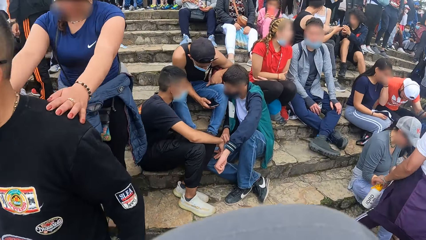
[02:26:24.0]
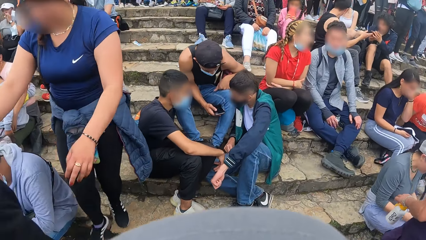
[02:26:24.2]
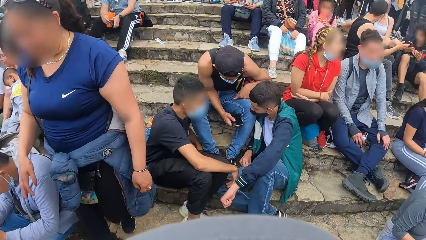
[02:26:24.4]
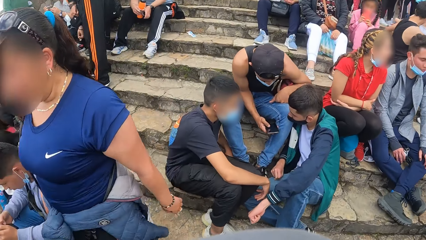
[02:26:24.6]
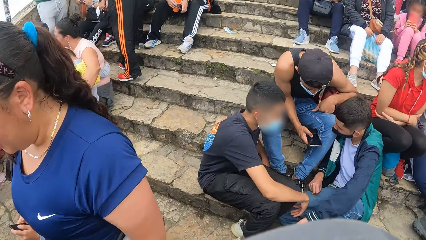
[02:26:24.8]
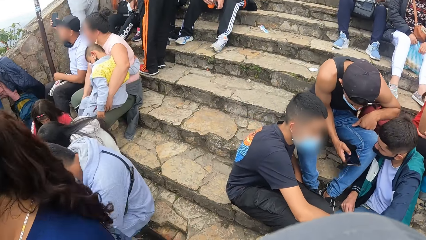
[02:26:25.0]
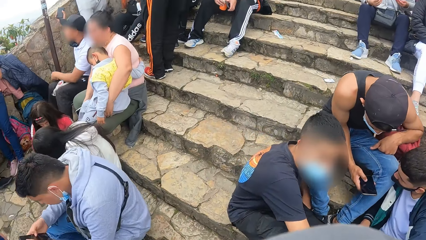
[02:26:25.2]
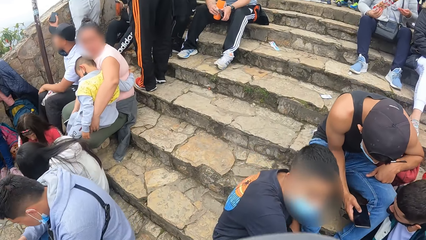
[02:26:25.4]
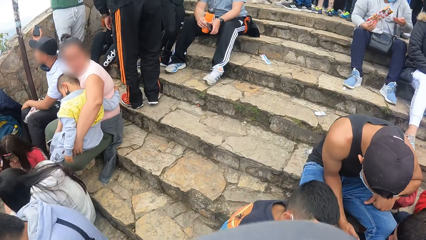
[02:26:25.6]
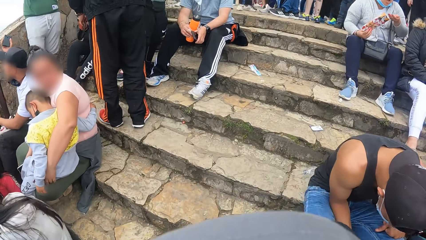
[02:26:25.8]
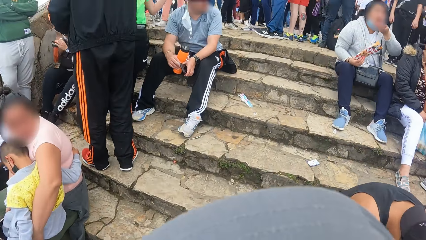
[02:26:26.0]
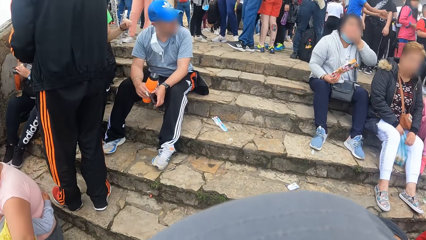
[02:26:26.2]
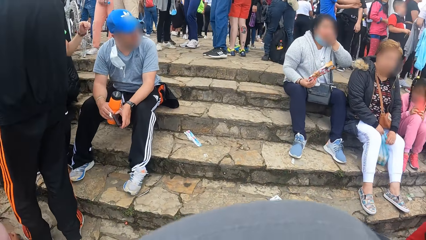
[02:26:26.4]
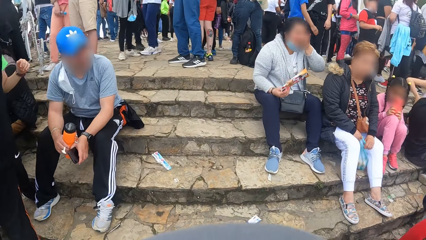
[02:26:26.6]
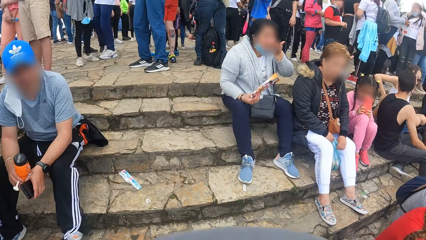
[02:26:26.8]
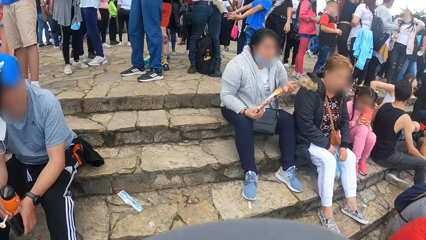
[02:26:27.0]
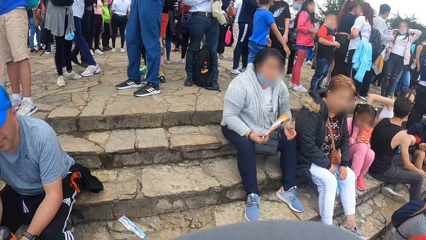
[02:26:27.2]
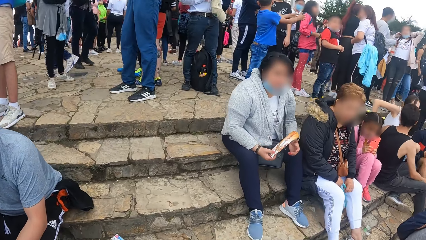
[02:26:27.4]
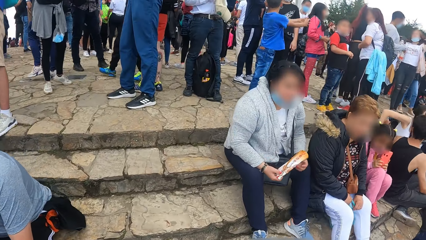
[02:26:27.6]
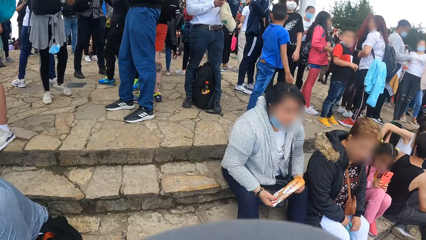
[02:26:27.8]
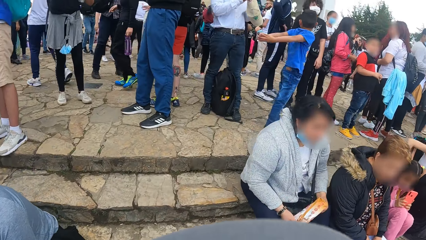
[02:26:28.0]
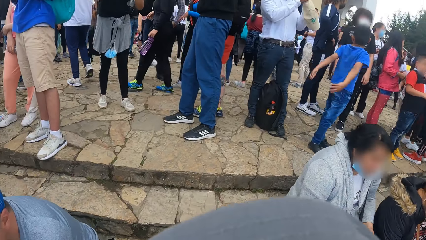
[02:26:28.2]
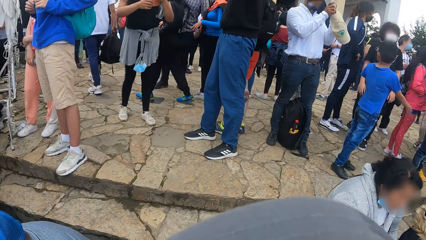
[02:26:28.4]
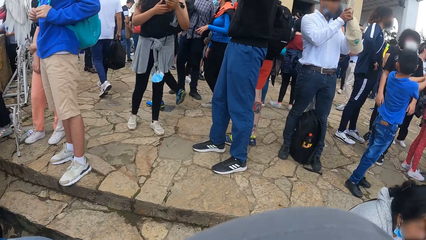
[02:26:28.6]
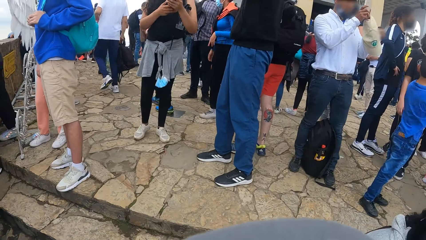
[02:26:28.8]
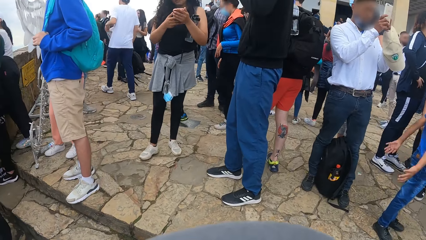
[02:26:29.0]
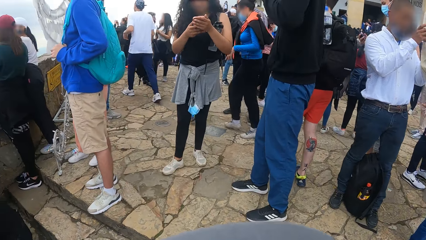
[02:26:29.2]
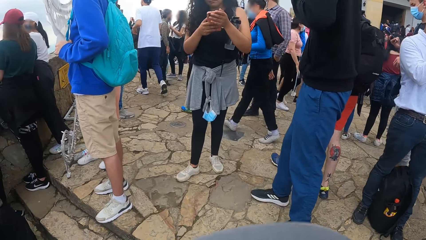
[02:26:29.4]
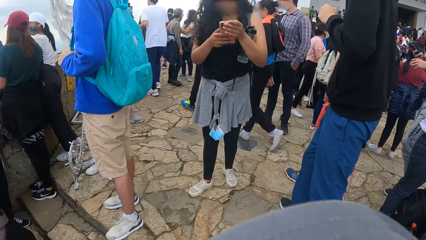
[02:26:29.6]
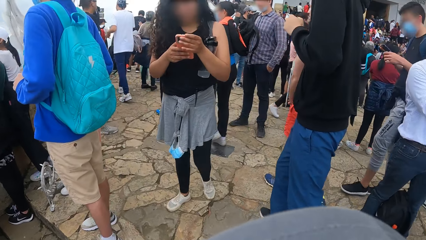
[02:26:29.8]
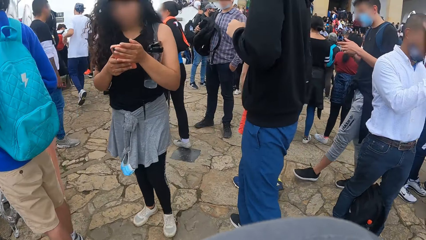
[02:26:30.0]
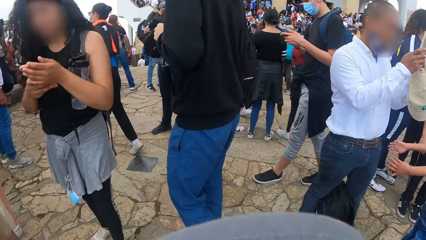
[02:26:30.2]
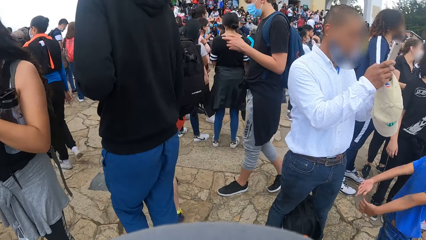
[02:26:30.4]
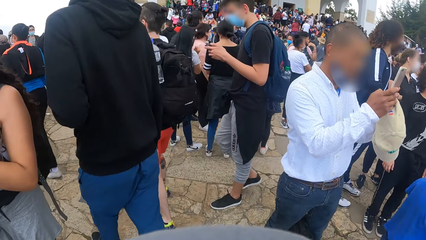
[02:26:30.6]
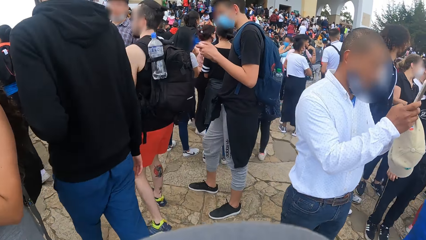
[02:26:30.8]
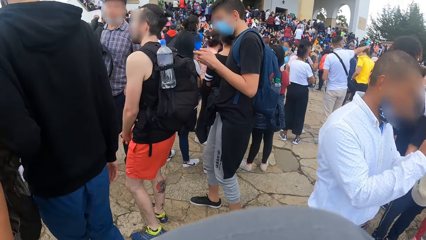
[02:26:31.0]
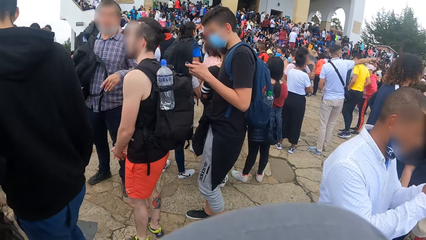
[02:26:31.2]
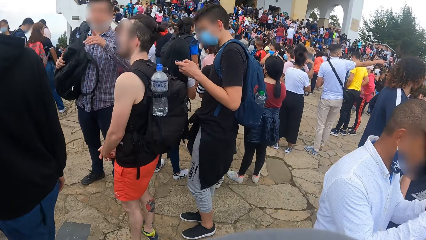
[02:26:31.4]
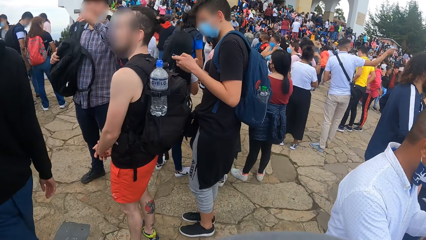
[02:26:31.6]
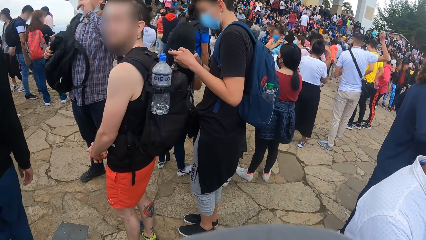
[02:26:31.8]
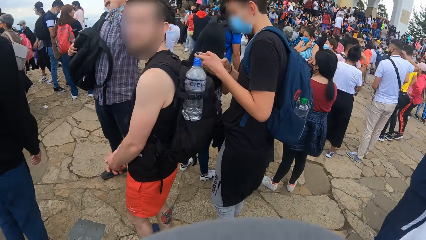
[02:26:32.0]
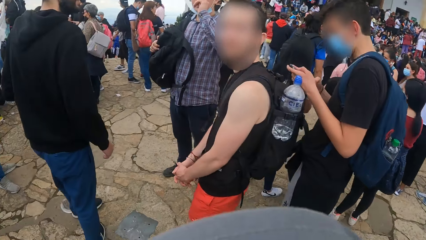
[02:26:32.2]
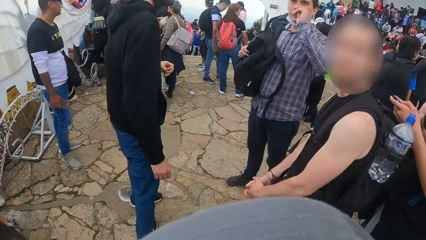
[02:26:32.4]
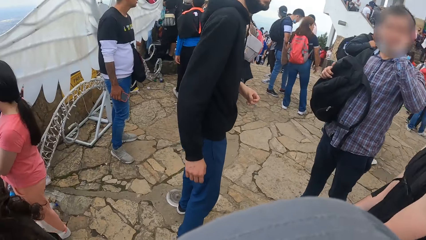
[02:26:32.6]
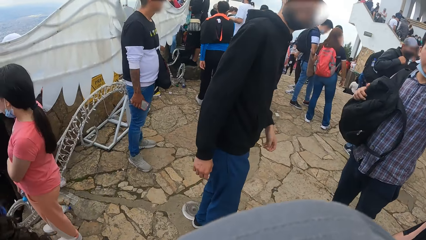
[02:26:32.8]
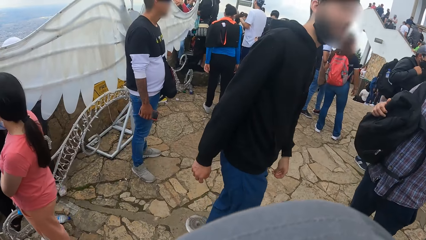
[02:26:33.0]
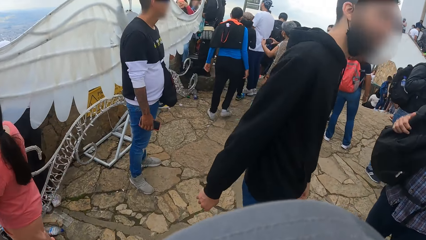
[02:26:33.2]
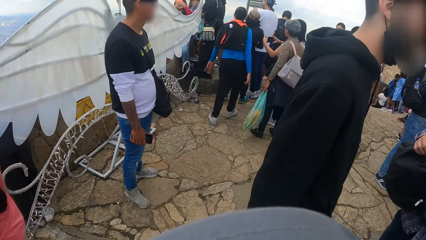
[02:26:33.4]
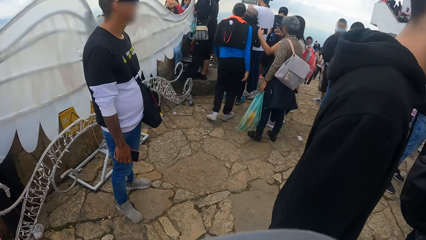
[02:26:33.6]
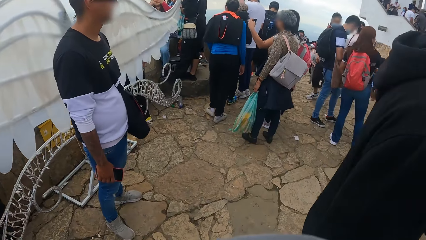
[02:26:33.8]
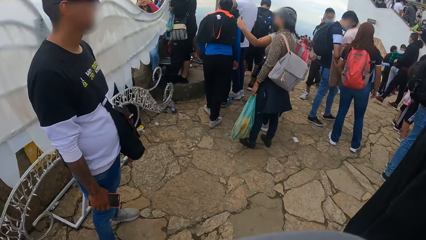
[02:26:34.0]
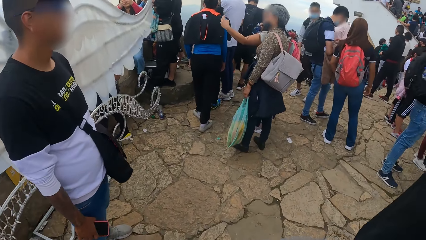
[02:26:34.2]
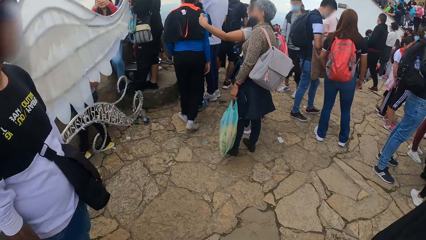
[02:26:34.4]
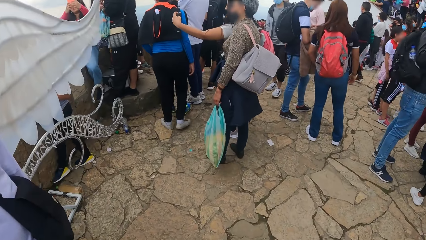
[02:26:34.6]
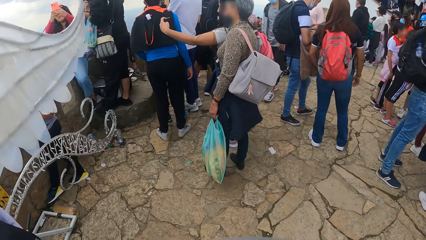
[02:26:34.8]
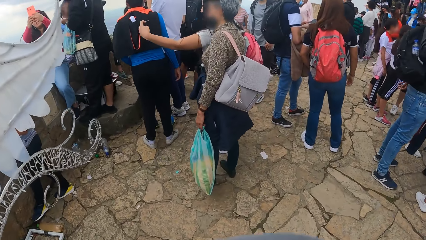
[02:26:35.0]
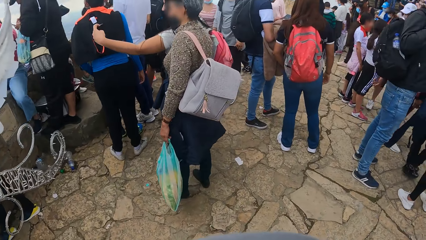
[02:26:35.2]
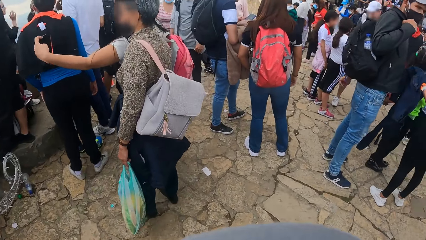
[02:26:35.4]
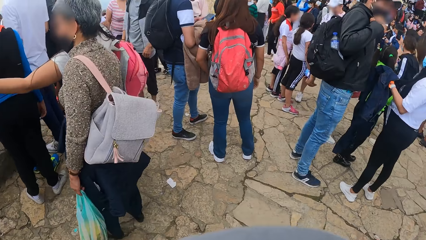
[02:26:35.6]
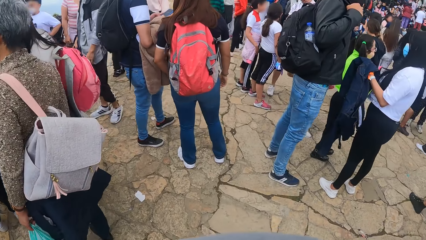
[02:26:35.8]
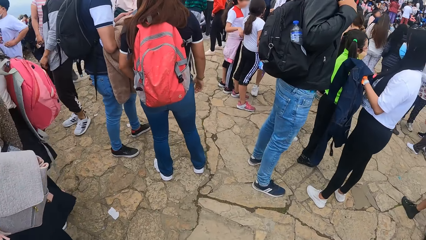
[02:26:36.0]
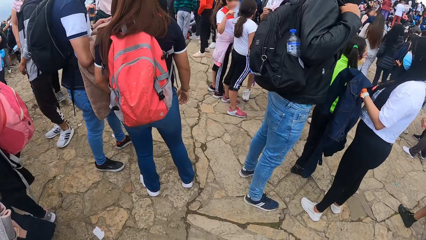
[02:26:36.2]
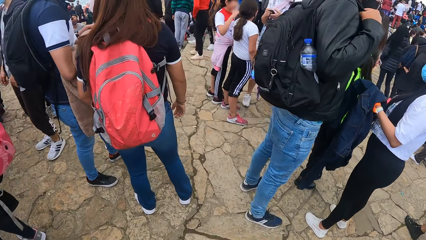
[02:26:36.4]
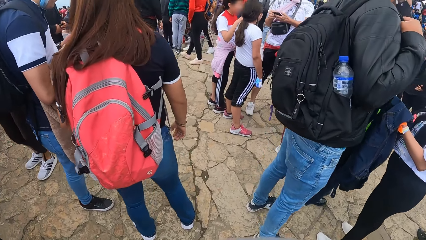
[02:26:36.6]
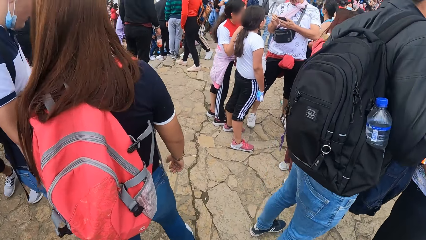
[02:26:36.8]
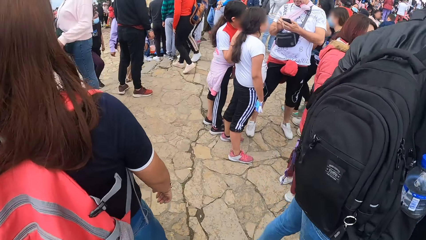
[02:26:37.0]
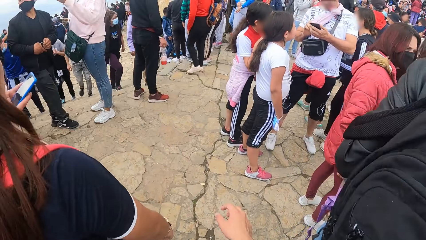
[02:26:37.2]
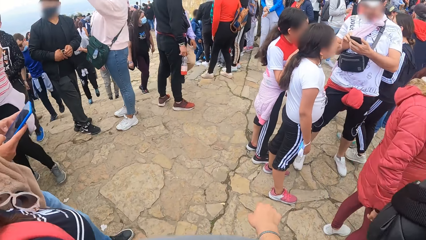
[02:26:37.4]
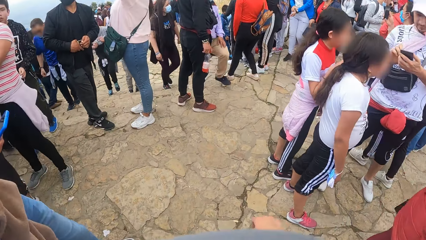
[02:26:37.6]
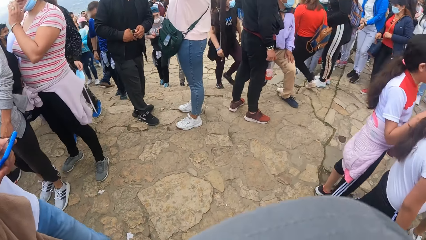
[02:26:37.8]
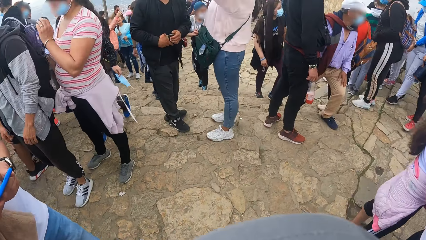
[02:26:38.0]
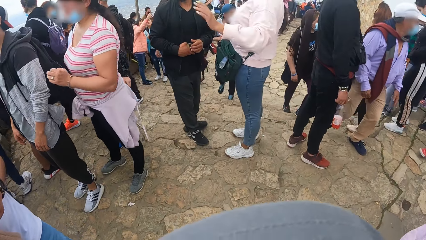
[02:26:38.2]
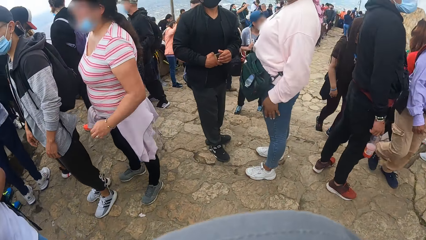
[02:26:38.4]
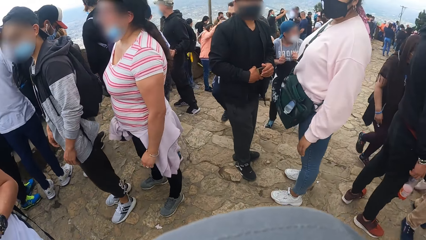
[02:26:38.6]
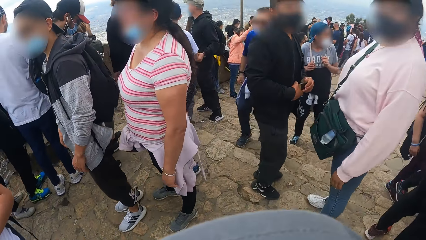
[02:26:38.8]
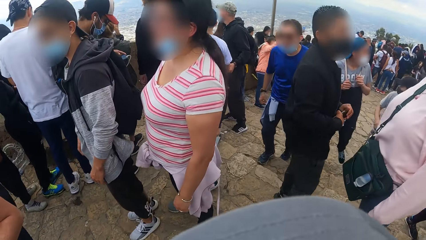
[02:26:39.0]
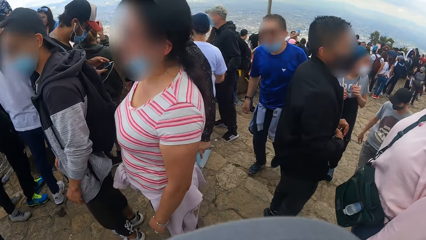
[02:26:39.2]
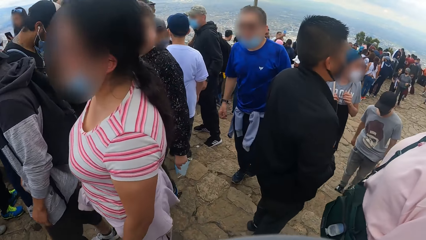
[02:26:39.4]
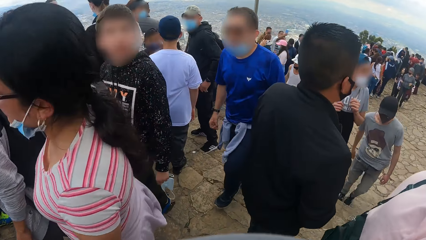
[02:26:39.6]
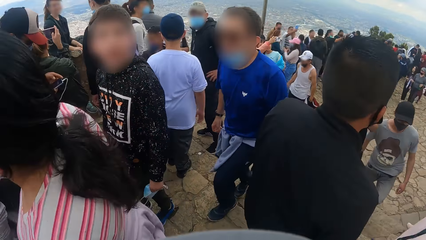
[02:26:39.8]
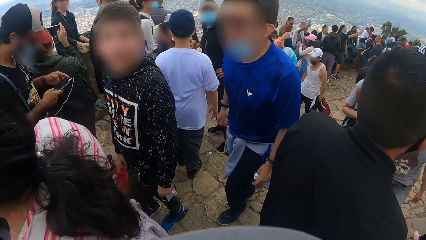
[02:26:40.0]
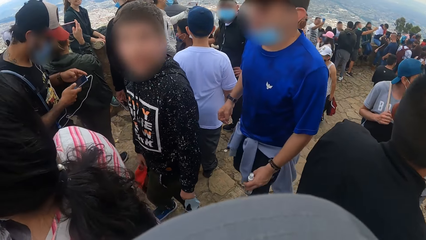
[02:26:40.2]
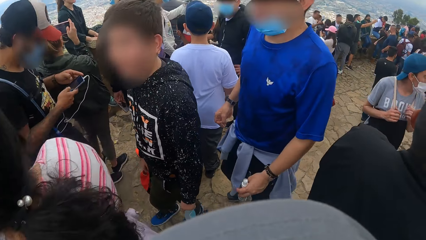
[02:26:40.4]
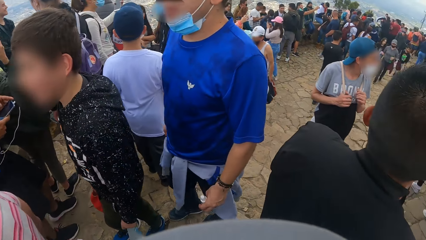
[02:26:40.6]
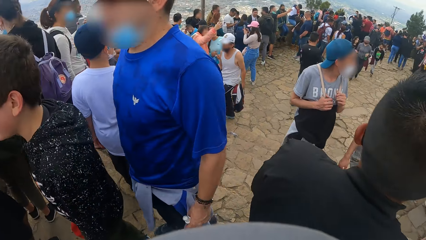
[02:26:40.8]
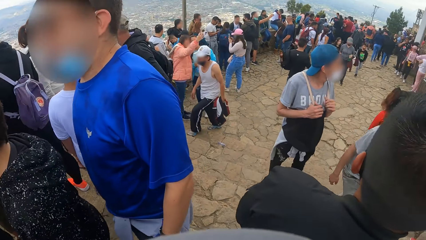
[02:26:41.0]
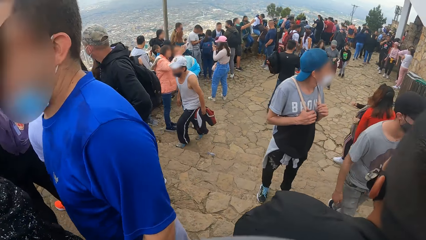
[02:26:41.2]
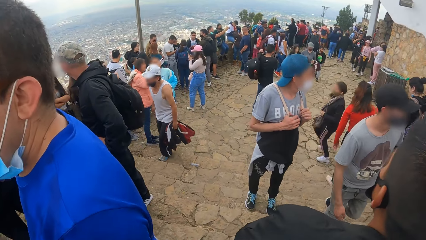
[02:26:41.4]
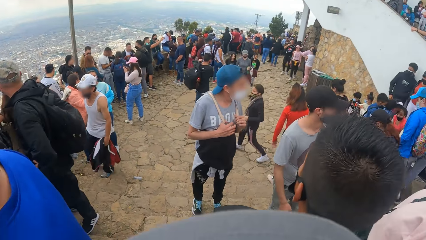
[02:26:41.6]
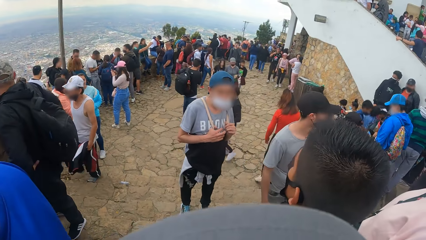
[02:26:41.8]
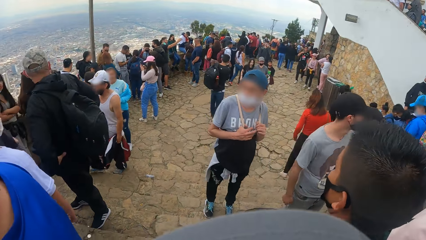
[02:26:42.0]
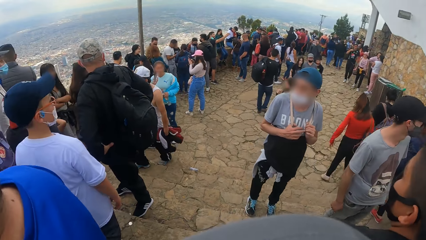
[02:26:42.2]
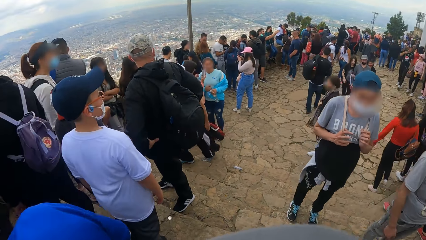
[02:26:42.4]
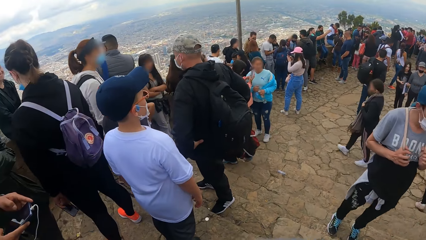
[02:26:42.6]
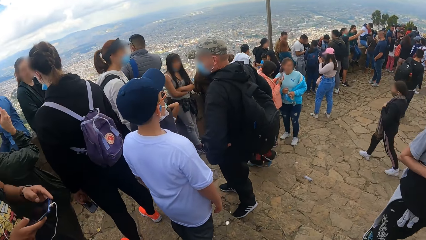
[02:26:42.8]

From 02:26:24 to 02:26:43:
The camera wearer walks up some stairs on the mountain. They look around the park.
